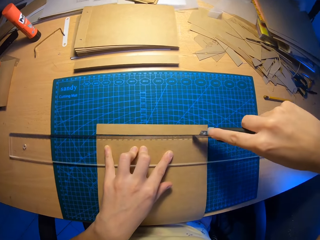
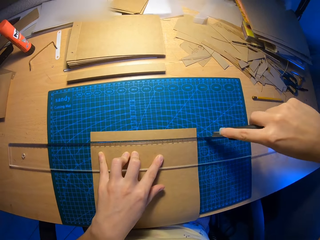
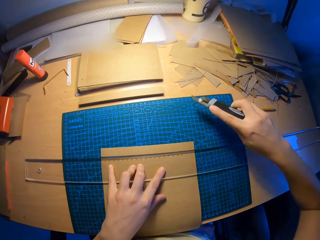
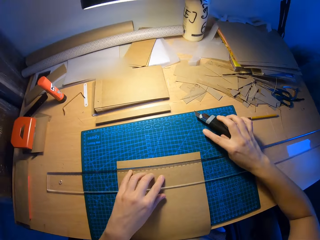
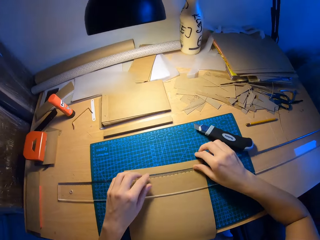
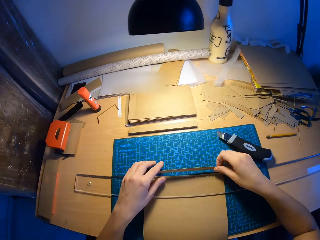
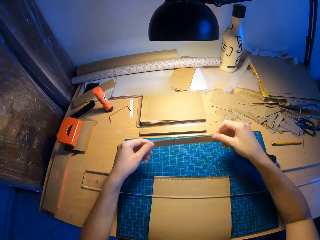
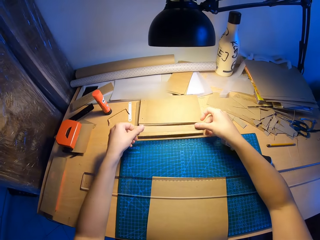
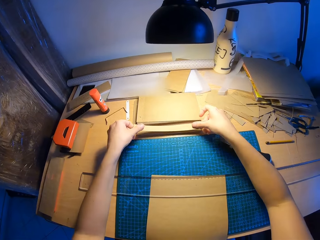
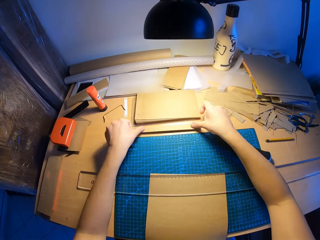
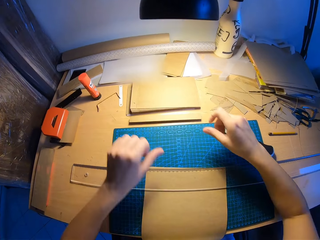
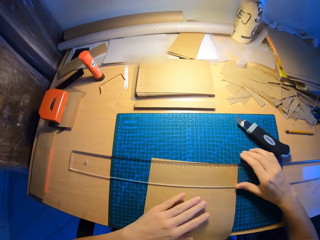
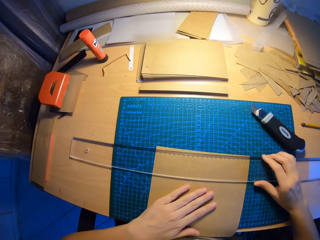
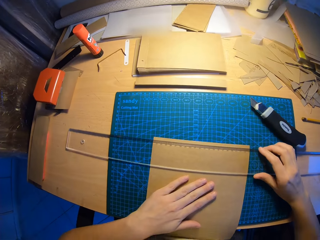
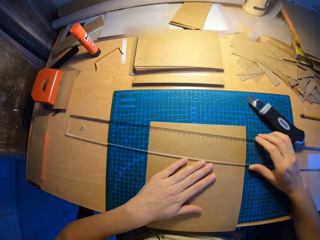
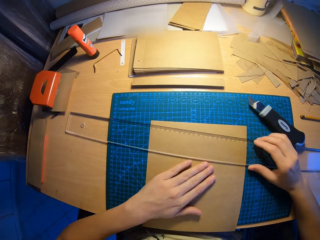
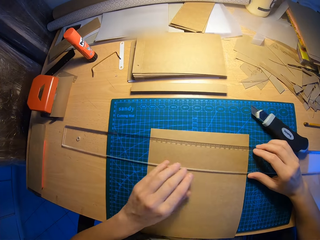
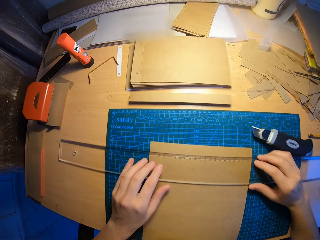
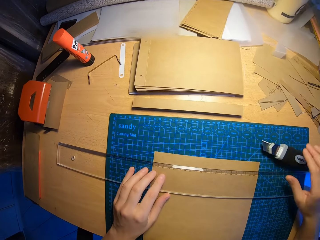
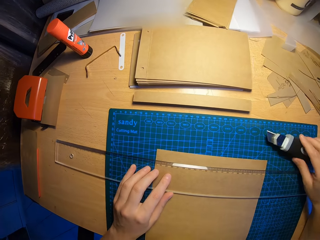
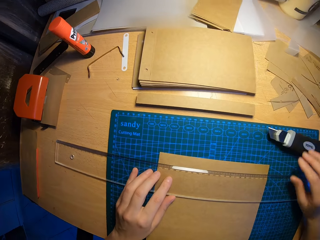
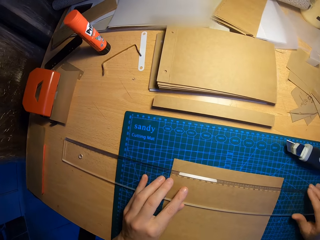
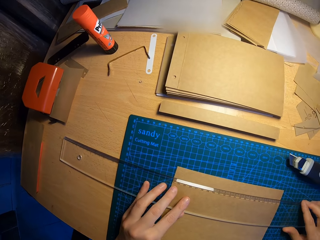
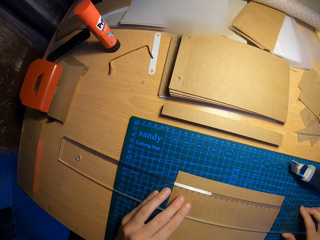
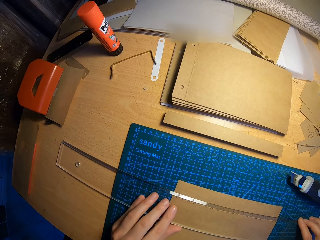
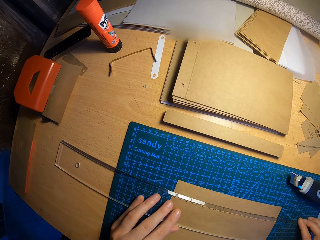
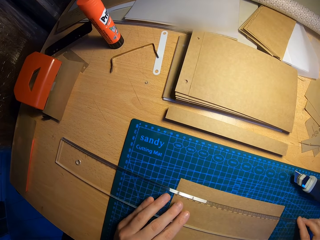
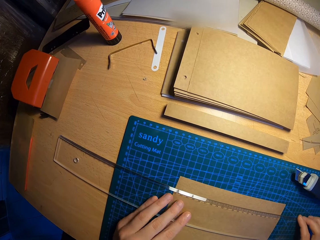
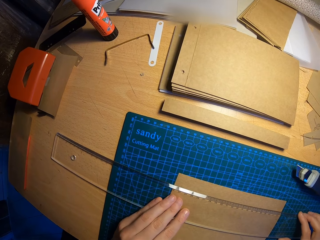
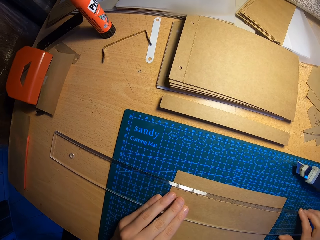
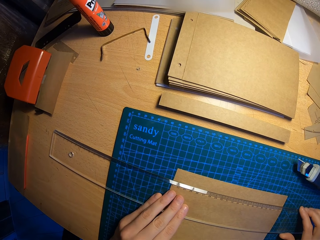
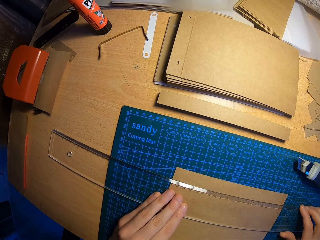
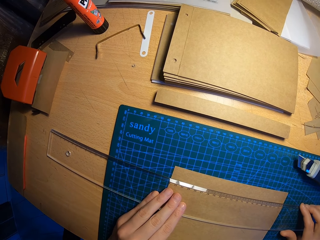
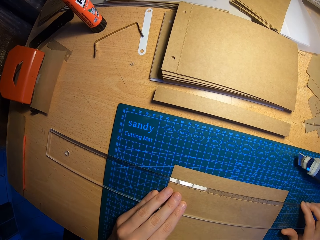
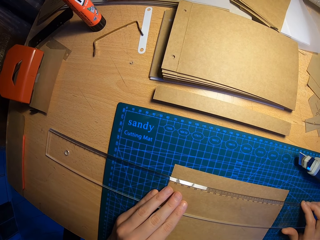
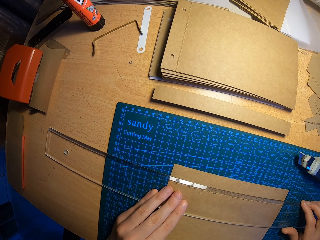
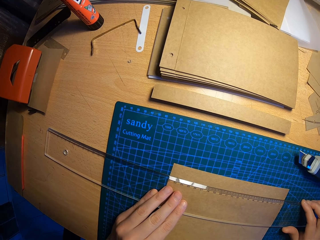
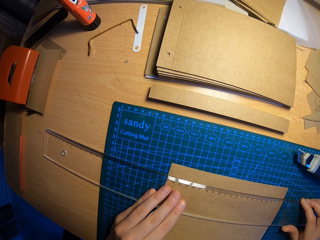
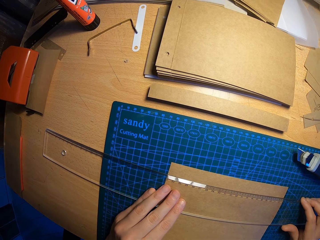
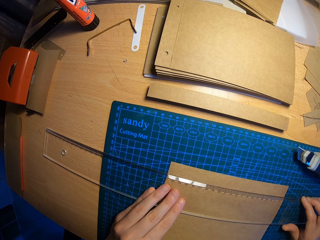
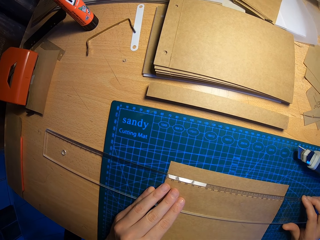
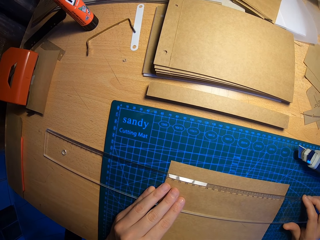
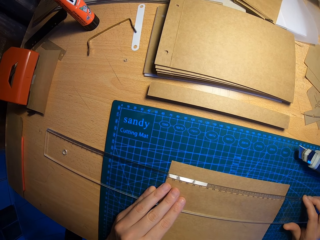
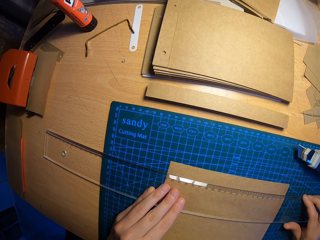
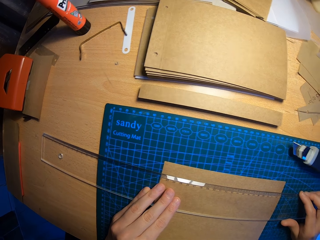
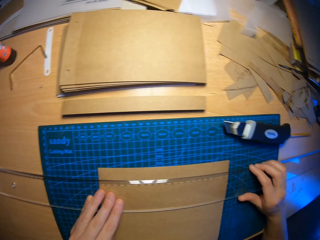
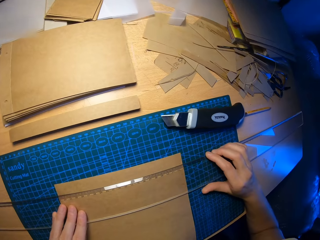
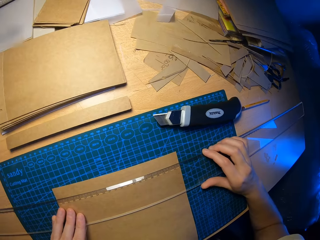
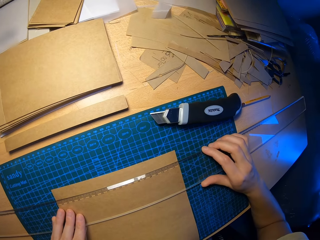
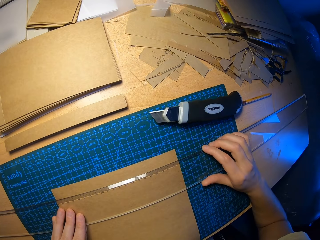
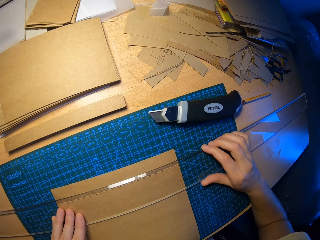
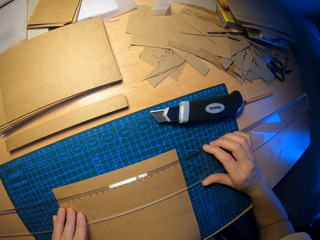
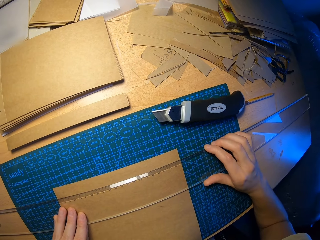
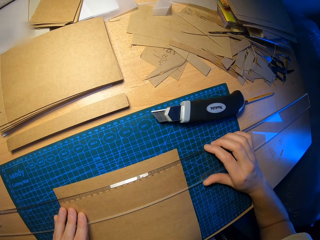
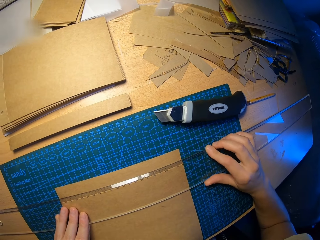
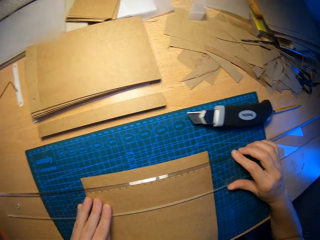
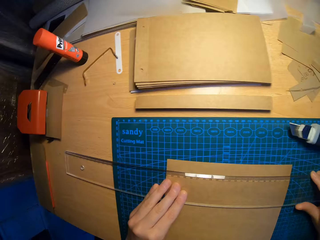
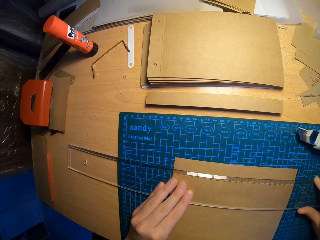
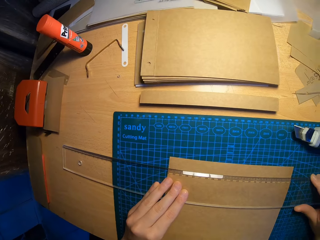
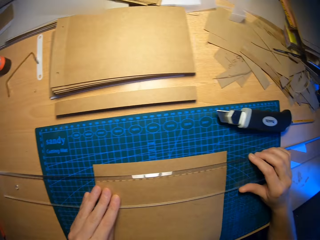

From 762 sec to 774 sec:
The camera wearer drops the paper cutter on the table. He picks up the cut piece of craft paper with both hands and puts the cut piece of craft paper on the stack of cut craft papers. He adjusts the ruler and craft paper with both hands. He moves the paper cutter on the table with his right hand. He measures the craft paper with the ruler.

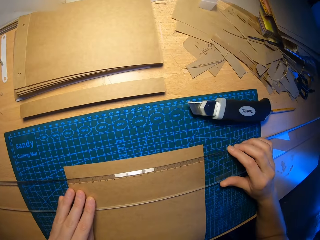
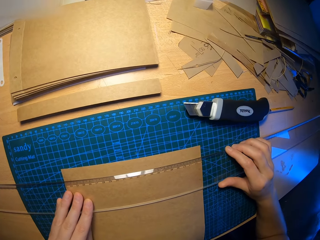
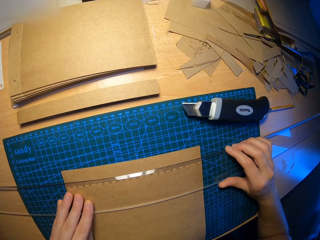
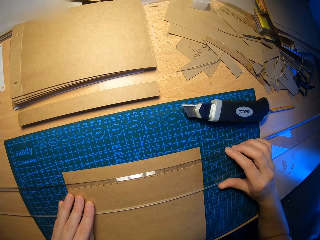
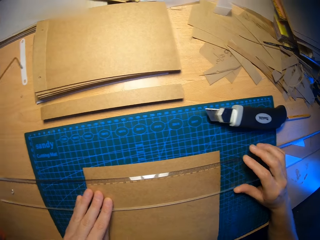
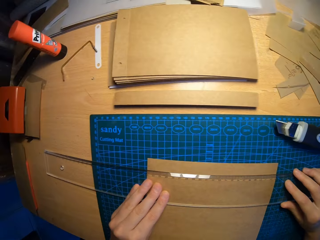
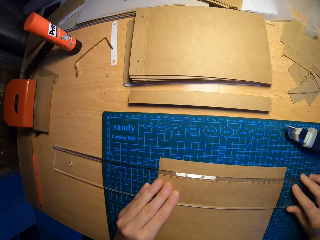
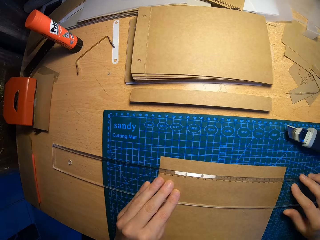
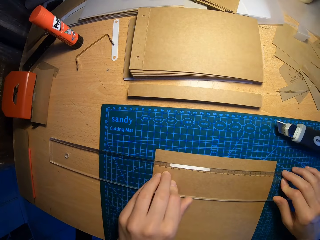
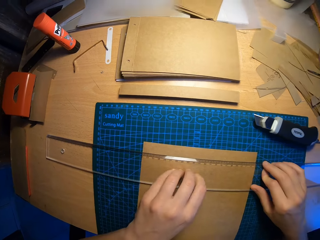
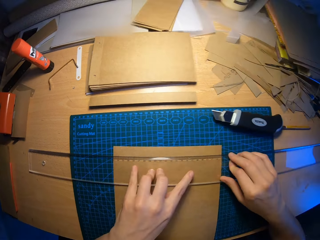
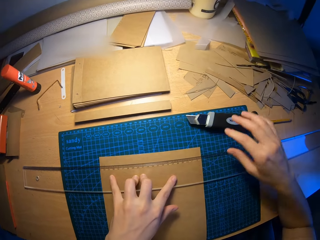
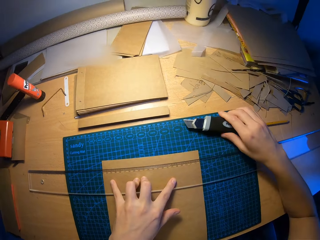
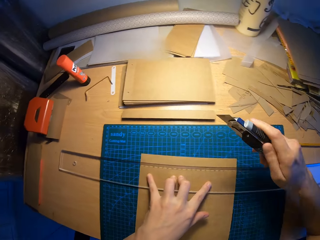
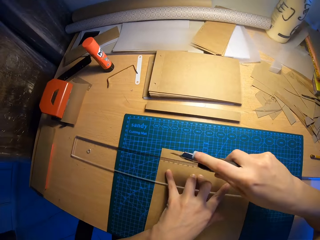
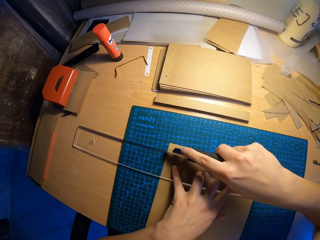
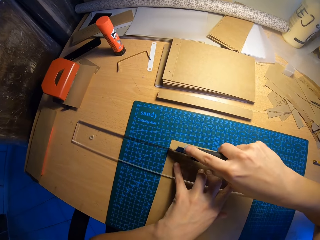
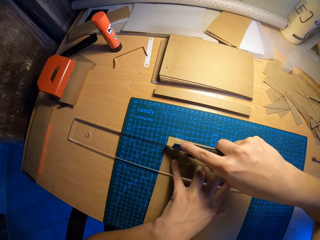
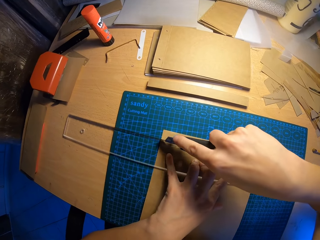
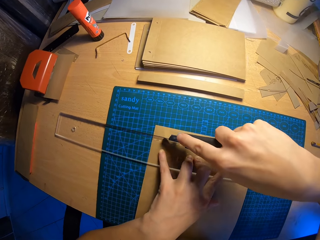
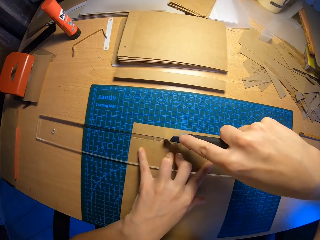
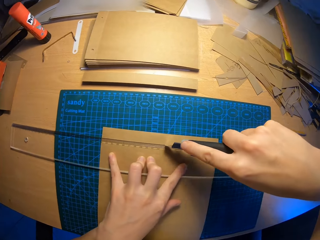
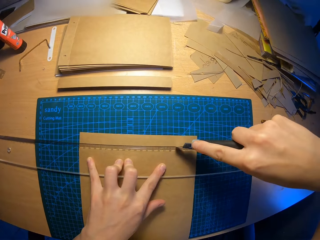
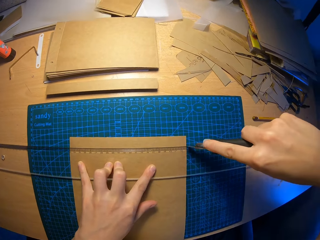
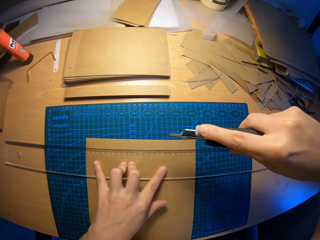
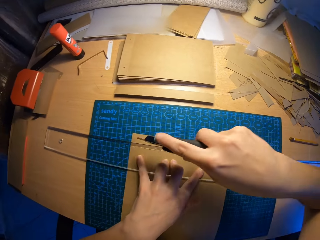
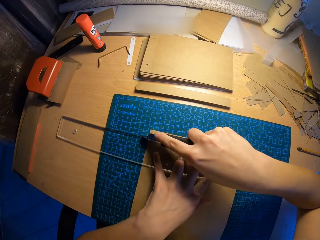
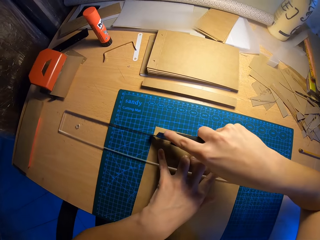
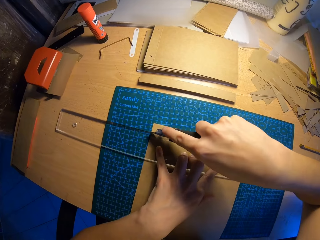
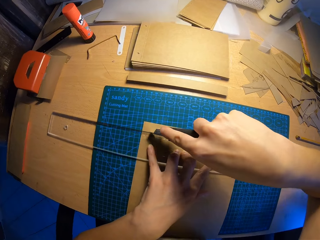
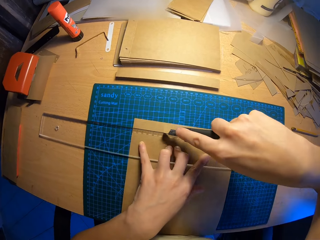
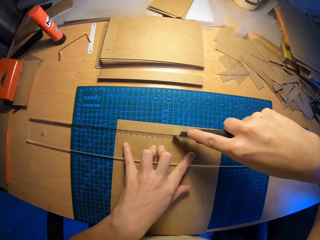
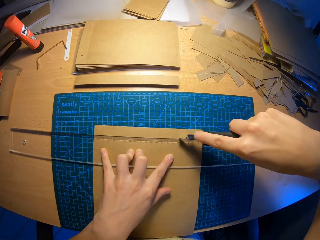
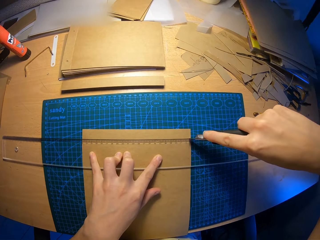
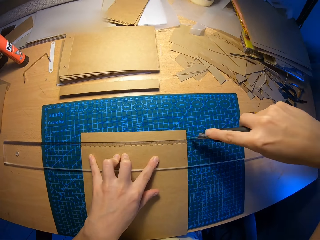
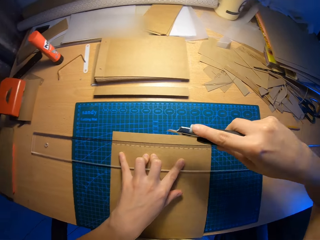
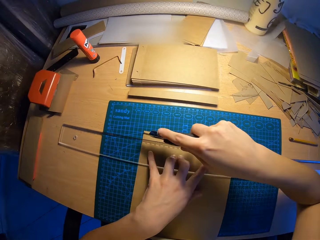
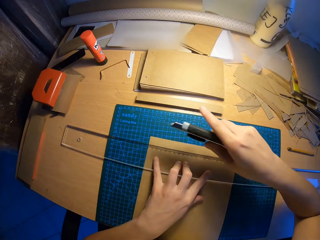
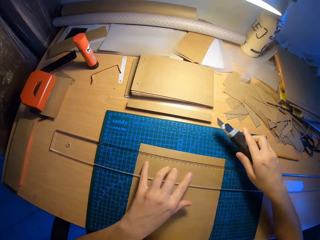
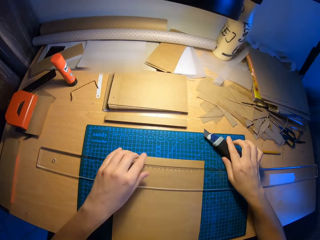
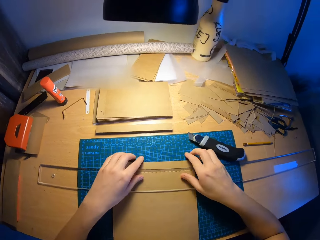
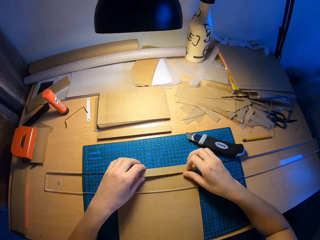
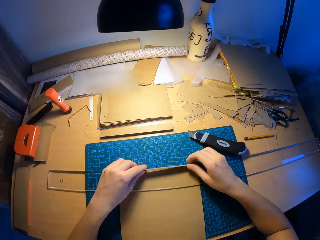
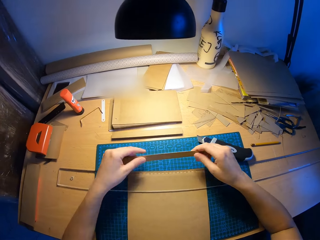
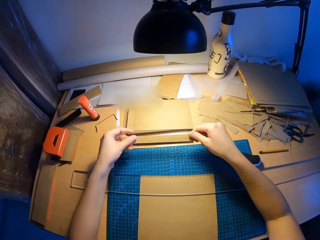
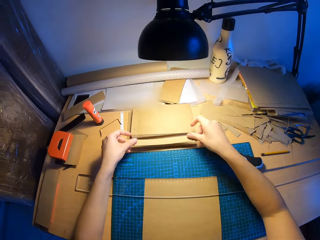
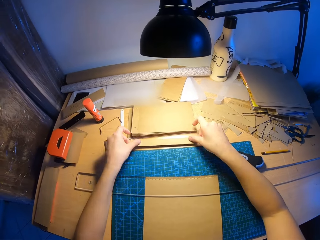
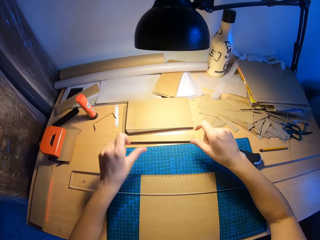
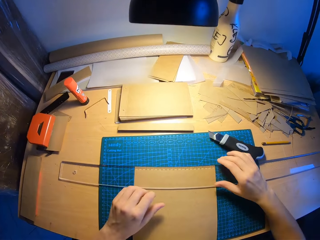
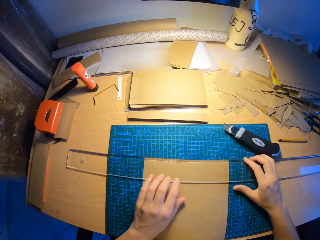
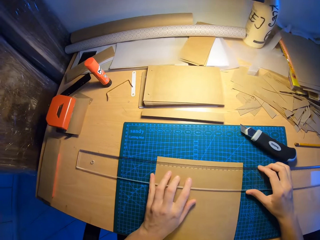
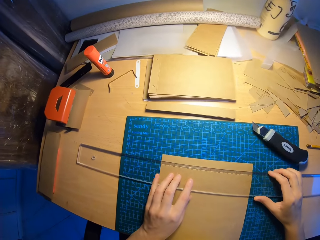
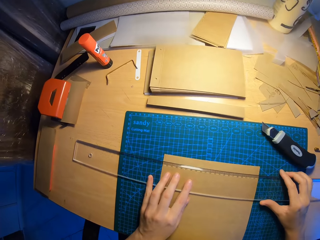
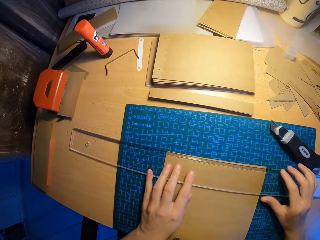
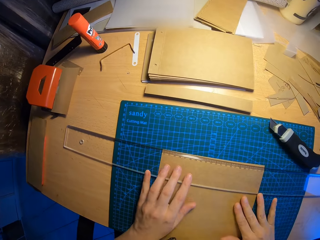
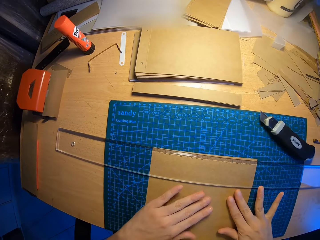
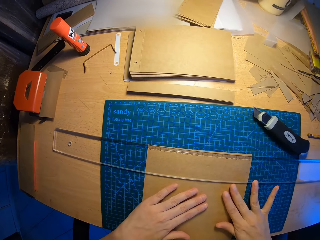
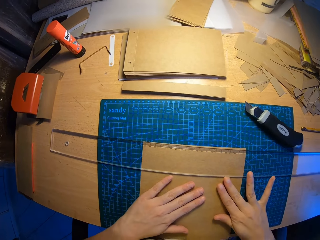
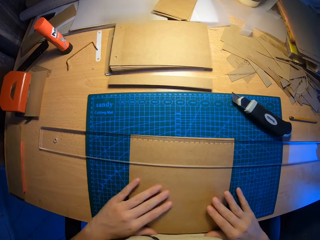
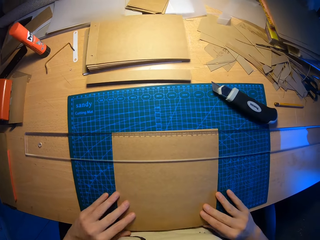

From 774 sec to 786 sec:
The camera wearer picks up the paper cutter from the table with his right hand. He cuts the craft paper on the scale board with the paper cutter with his right hand. He drops the paper cutter on the table. He picks up the cut piece of craft paper with both hands and puts the cut piece of craft paper on the stack of cut craft papers. He adjusts the ruler and craft paper with both hands.
